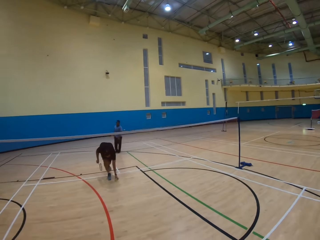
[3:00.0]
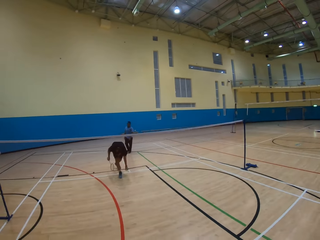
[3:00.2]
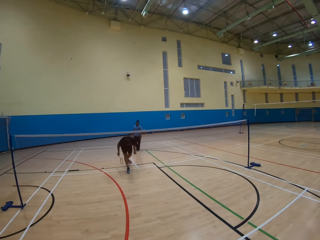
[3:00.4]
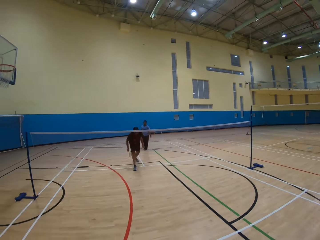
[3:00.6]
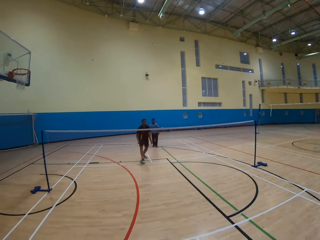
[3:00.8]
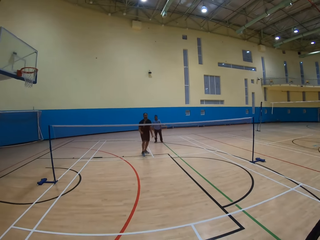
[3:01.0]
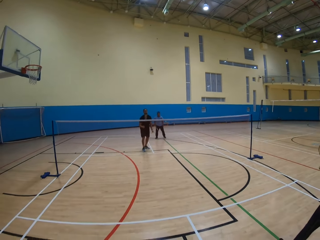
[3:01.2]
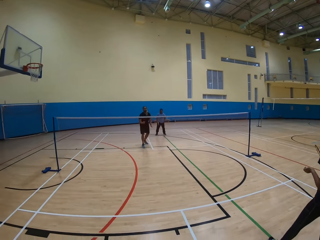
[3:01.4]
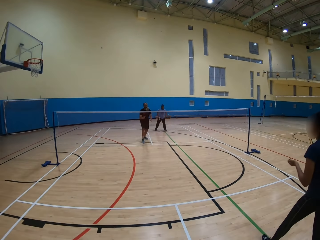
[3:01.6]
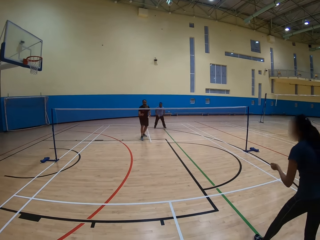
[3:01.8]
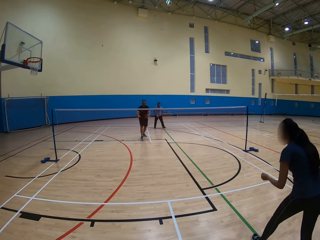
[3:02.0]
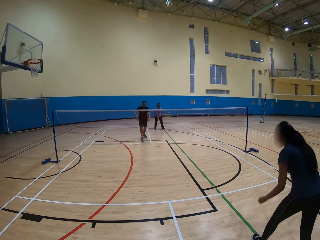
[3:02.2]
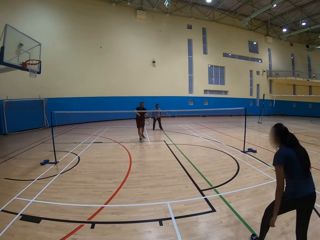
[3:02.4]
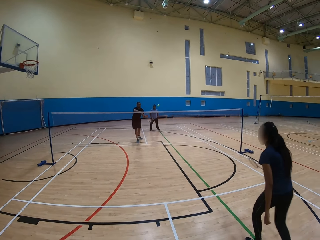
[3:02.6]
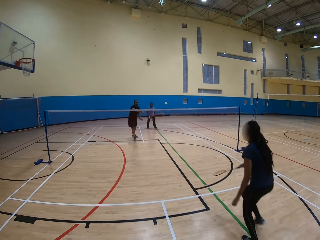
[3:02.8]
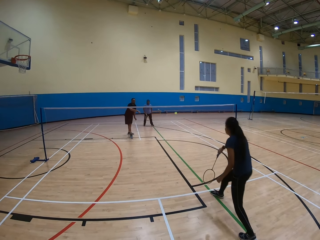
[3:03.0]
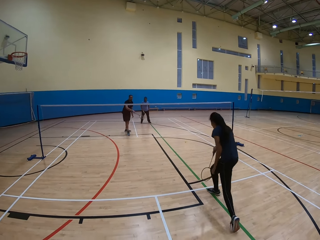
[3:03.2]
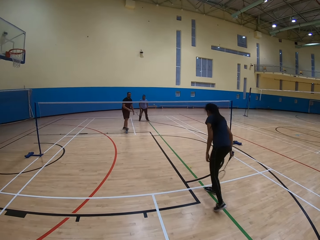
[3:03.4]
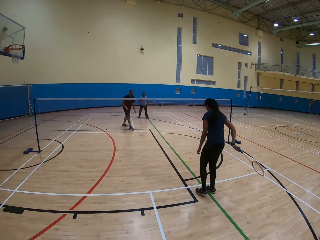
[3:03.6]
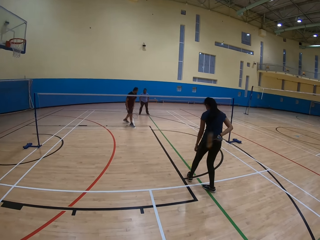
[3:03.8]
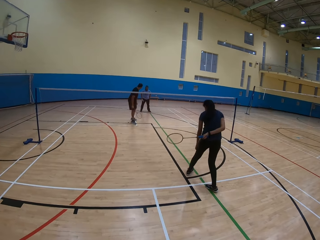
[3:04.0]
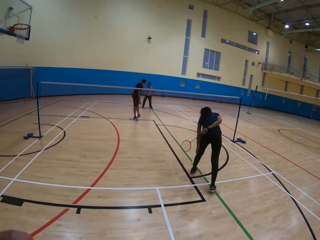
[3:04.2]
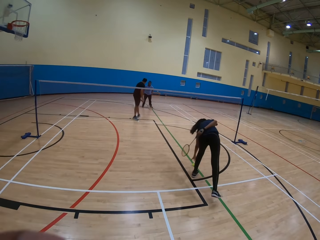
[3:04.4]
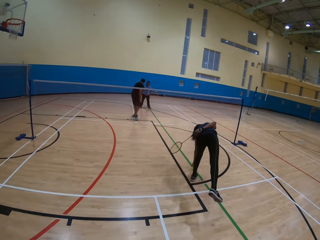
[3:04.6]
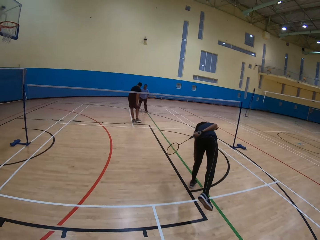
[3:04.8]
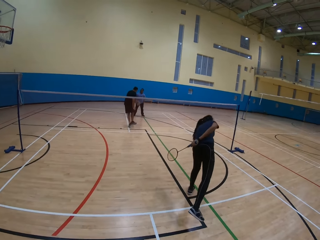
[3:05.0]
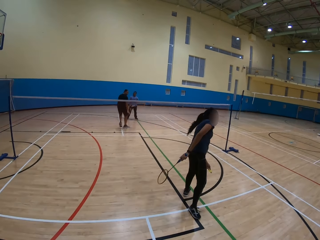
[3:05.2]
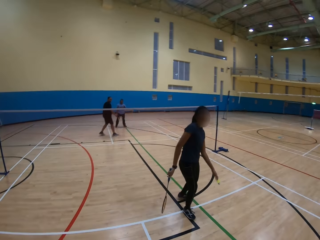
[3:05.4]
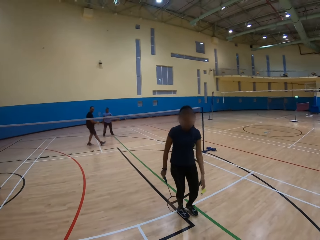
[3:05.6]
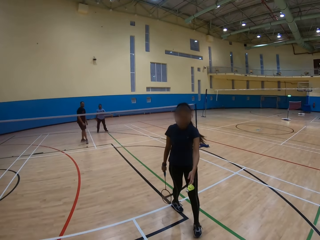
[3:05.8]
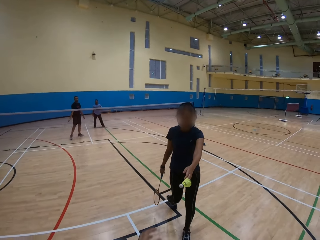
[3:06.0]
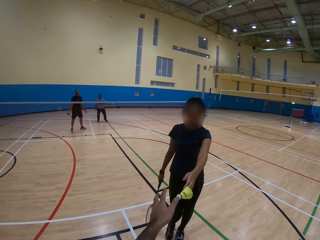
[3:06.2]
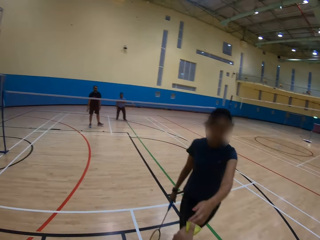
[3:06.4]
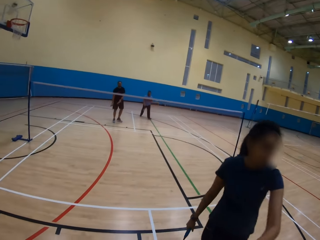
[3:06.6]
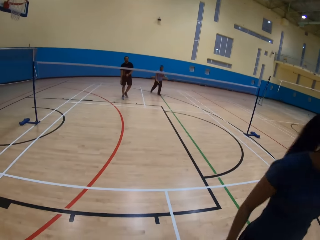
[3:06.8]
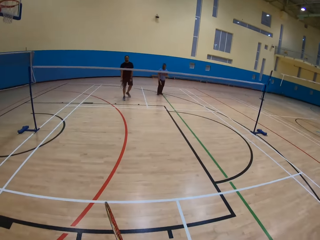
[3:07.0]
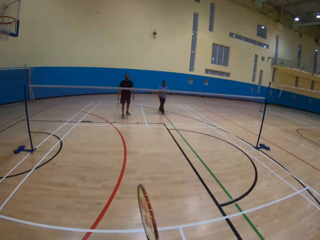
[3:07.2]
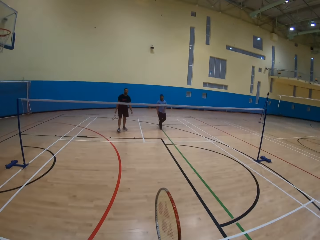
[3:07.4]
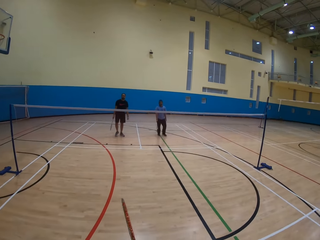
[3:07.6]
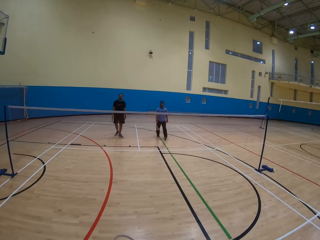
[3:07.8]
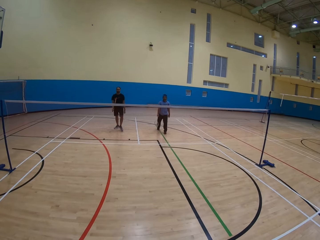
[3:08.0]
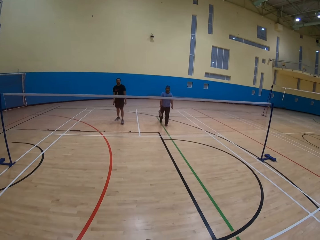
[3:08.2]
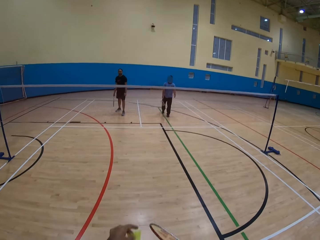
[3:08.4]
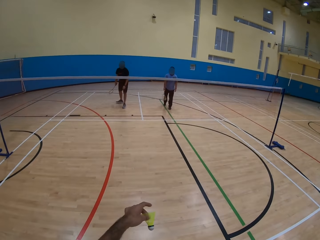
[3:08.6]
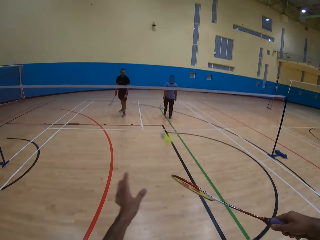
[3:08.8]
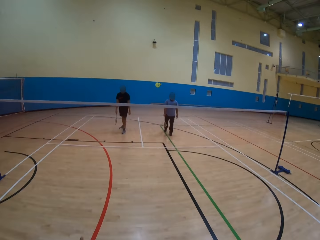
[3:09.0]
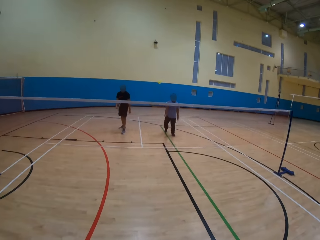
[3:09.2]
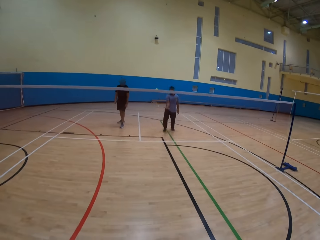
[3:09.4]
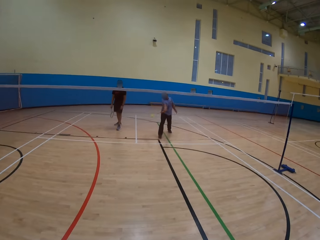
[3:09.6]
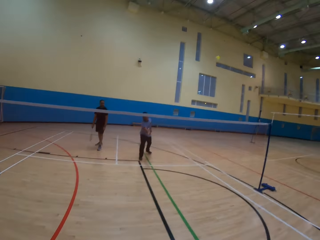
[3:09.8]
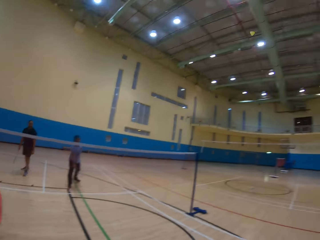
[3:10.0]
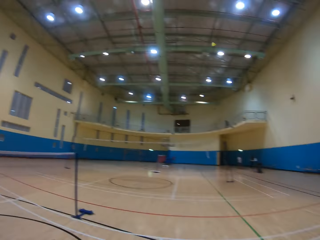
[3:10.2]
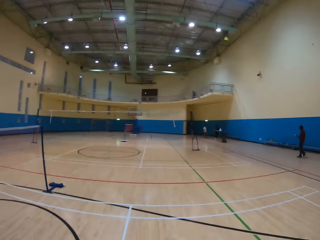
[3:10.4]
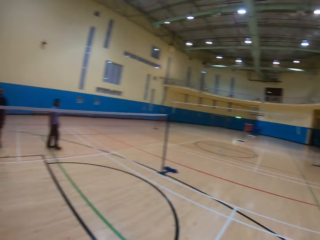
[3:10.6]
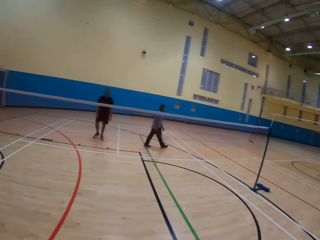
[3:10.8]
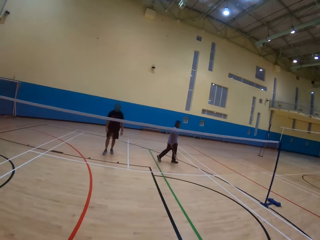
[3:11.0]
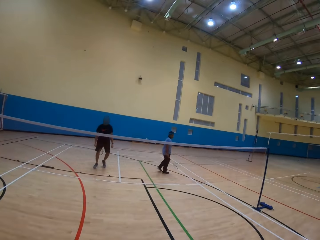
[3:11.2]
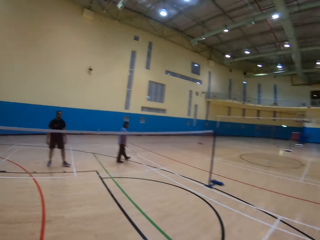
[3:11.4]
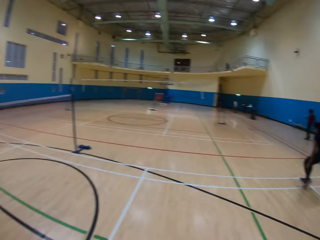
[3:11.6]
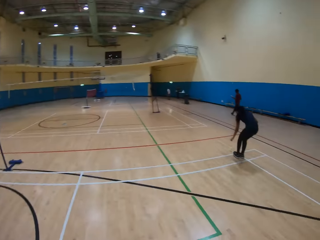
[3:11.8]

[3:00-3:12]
A man picks the shuttlecock or ball from the floor. The man throws the ball. A woman plays the badminton game. The woman picks the shuttlecock from the floor, gives the shuttlecock to the camera wearer, and moves around. The man moves around. The camera wearer throws the ball. They play the badminton game. Another man throws the ball. The camera wearer looks around.

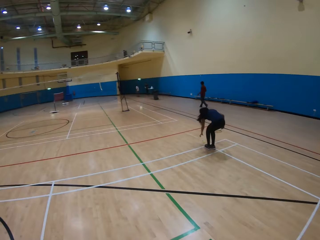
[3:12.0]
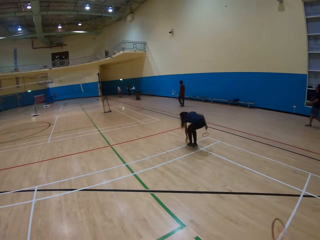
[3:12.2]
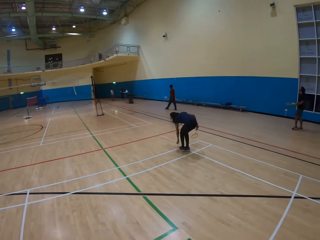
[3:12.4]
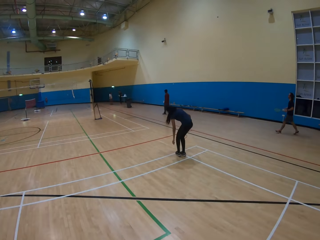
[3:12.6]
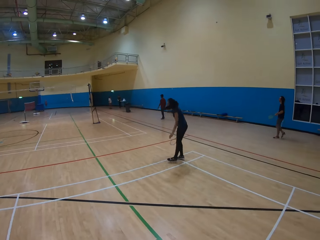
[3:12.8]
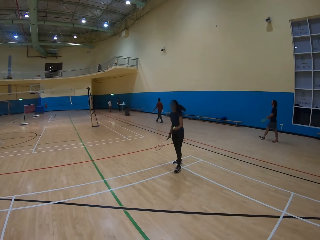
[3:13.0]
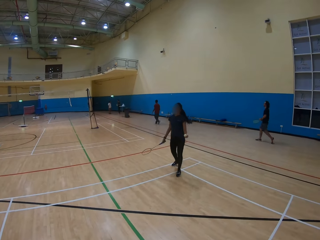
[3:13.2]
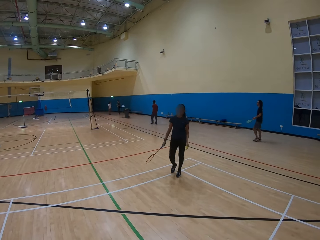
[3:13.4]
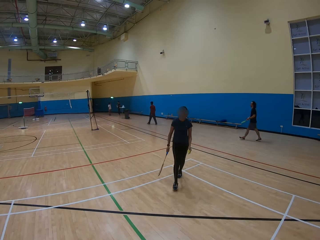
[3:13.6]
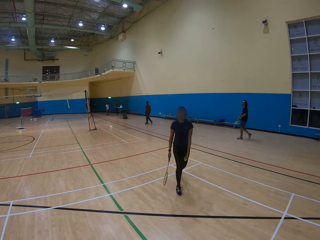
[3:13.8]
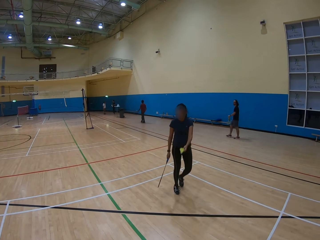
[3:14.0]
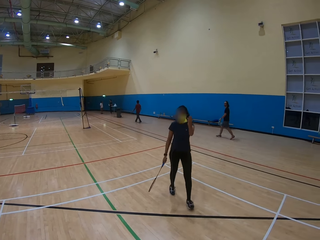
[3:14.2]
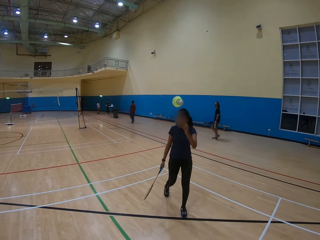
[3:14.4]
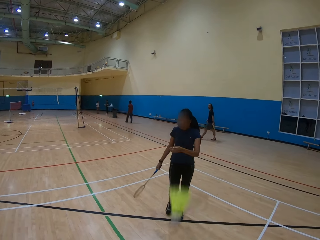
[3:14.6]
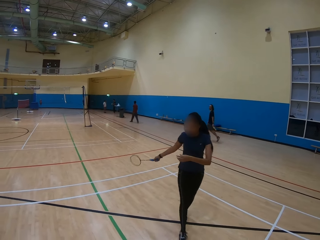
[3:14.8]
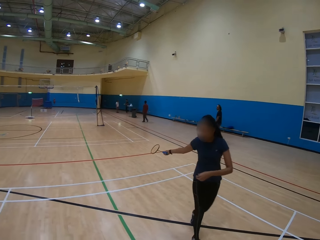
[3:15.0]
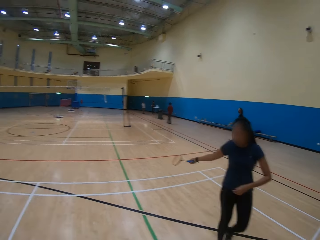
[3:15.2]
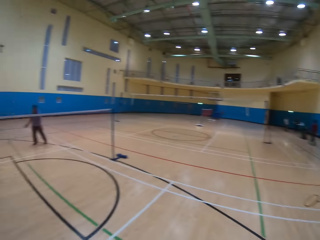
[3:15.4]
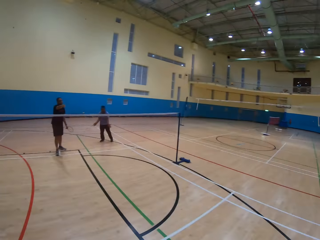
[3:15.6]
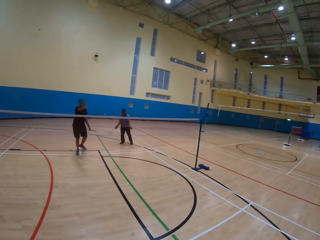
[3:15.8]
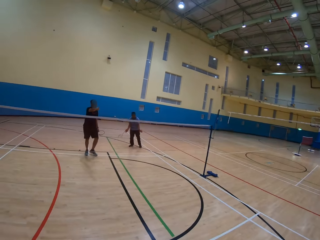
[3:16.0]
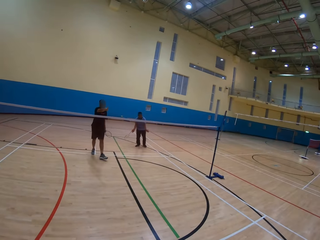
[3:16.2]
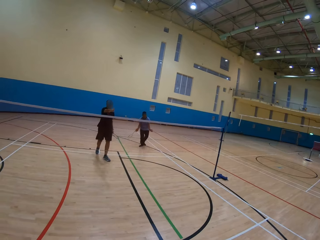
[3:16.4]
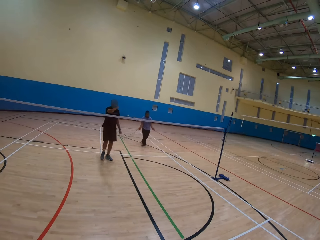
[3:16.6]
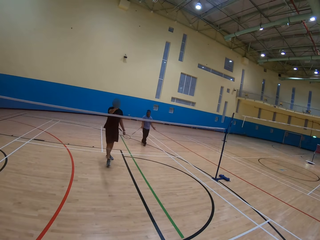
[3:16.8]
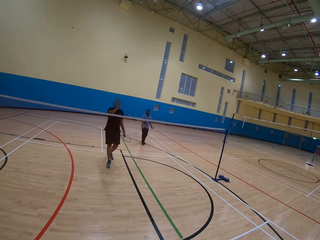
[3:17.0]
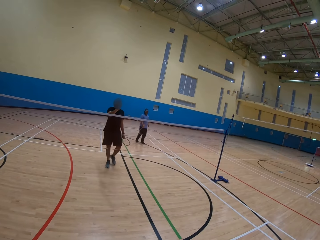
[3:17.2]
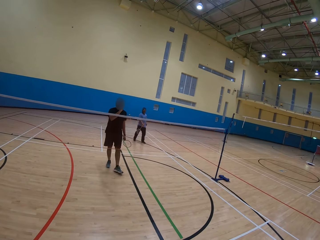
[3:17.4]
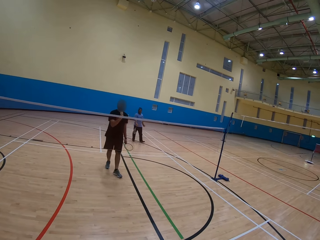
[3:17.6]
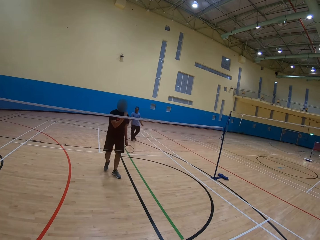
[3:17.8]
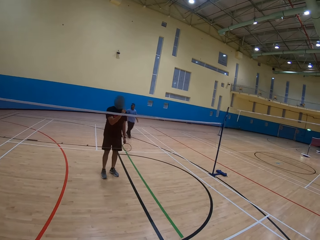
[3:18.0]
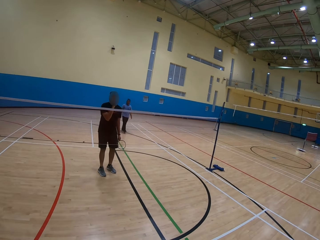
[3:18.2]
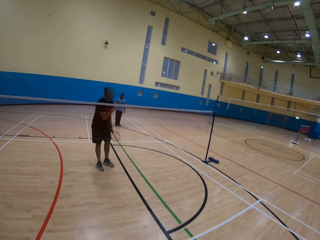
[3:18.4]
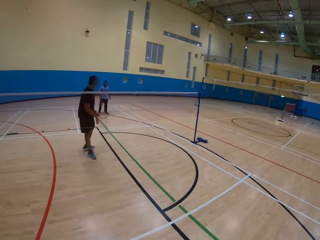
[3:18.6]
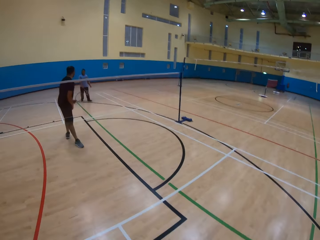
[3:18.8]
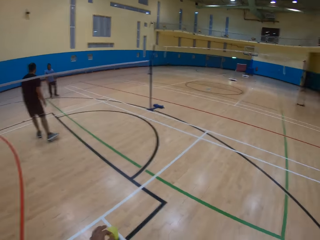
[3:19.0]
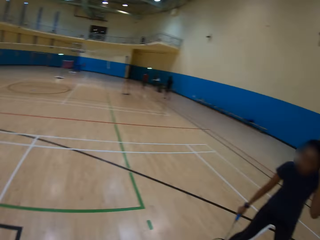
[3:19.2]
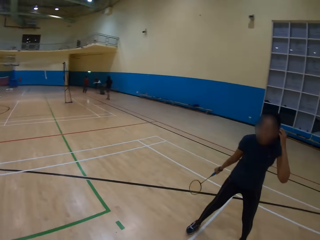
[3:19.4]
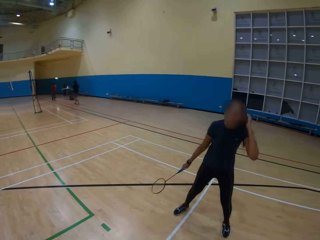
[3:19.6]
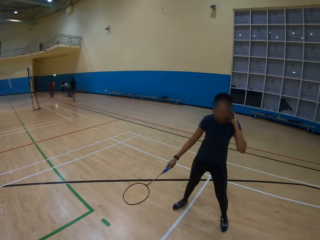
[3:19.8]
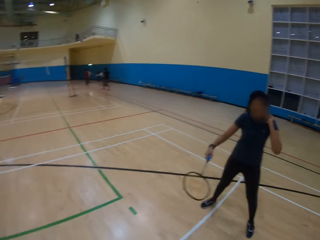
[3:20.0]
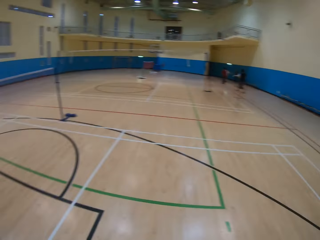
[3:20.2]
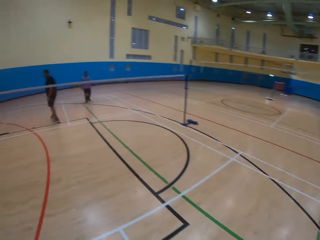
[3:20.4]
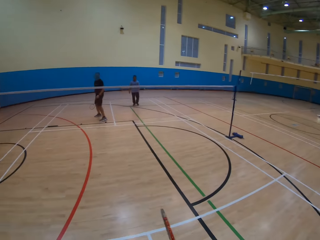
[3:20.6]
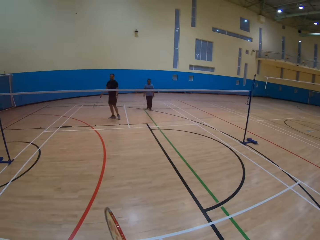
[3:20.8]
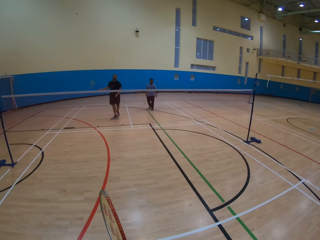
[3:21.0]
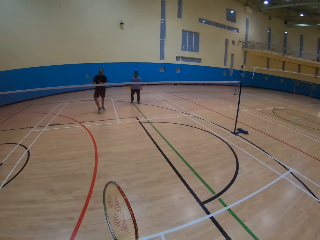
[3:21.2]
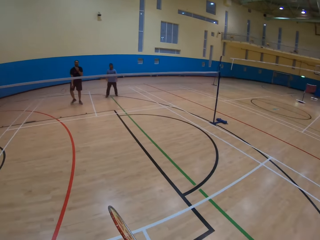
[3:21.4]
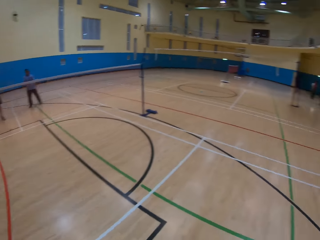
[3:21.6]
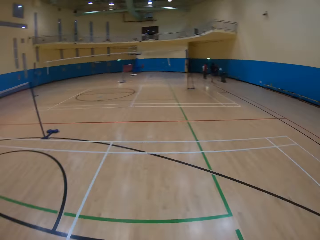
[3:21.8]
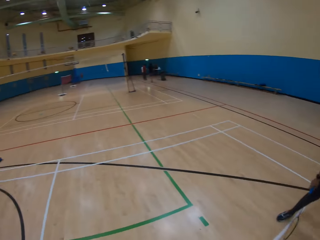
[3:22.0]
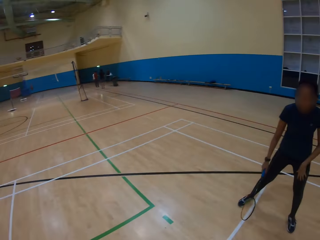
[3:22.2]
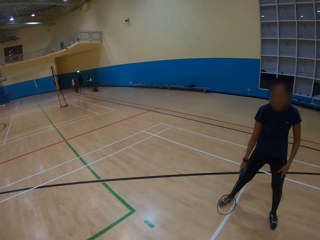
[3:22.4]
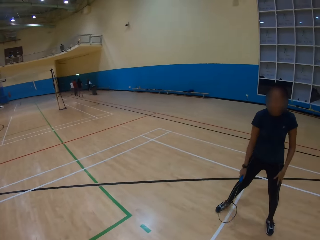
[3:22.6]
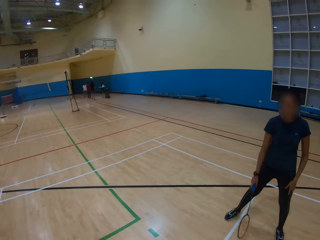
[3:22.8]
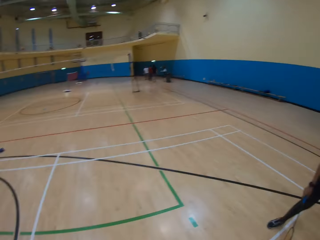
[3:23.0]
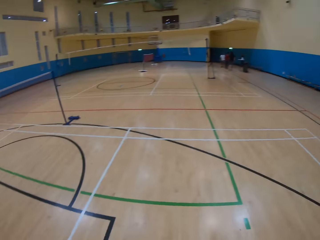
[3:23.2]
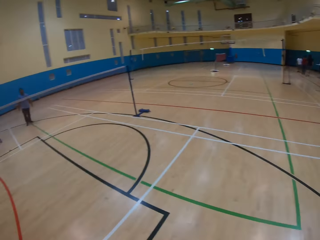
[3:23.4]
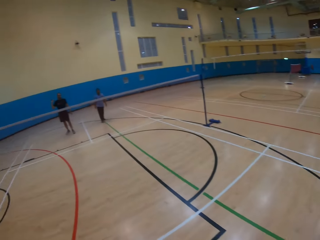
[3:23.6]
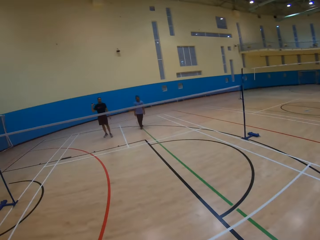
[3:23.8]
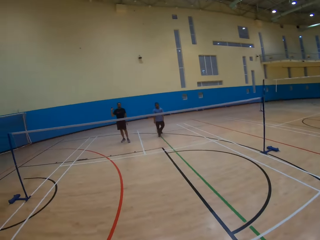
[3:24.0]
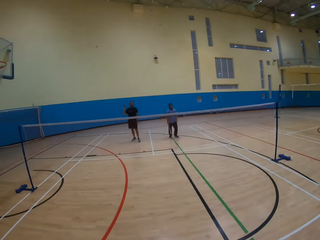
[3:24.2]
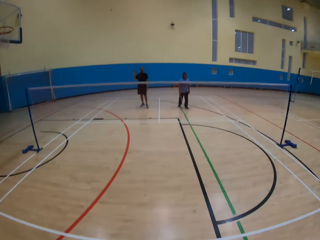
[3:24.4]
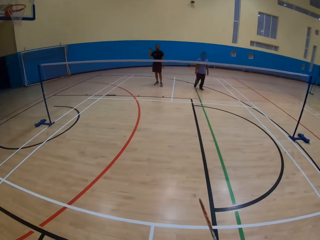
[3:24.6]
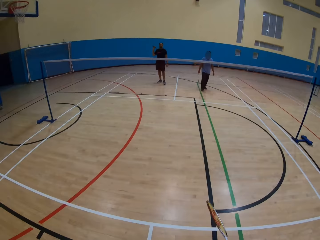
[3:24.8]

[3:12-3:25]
A woman picks the shuttlecock from the floor and moves around. The woman throws the shuttlecock to the camera wearer. A man moves around. The camera wearer looks around. The woman does something. The camera wearer does something. They look around.
